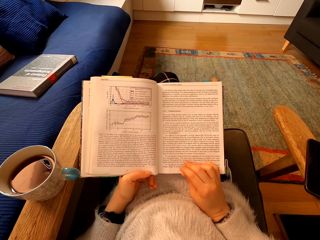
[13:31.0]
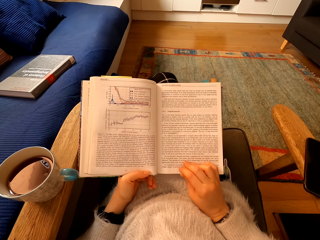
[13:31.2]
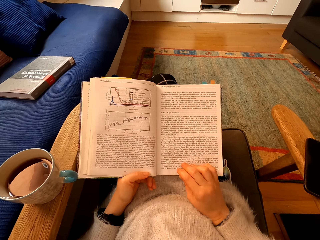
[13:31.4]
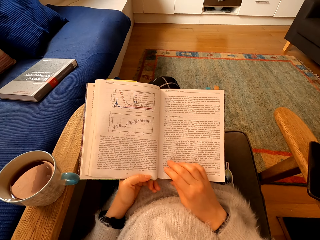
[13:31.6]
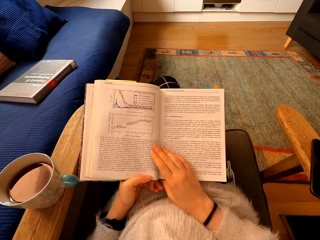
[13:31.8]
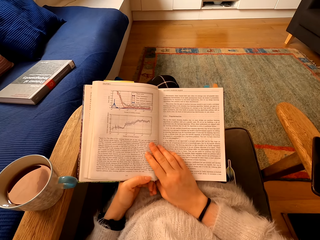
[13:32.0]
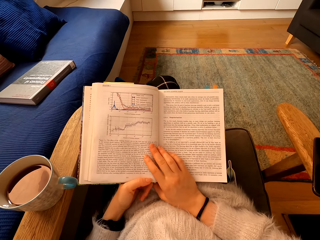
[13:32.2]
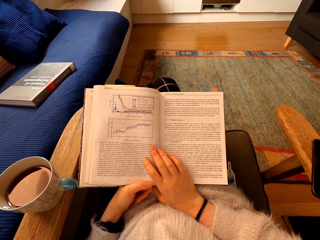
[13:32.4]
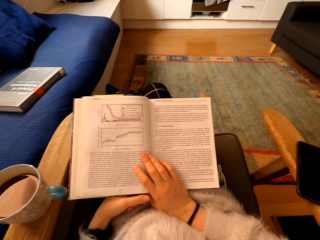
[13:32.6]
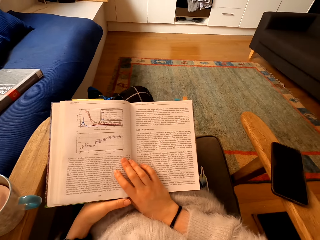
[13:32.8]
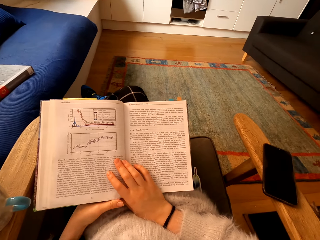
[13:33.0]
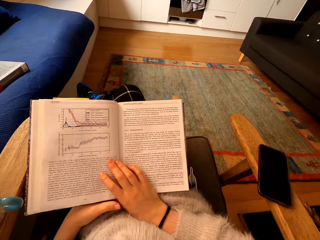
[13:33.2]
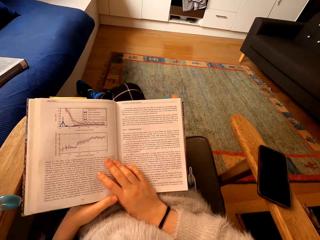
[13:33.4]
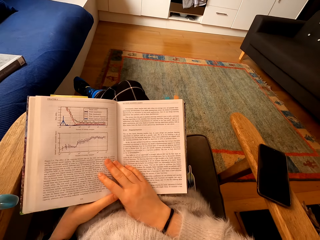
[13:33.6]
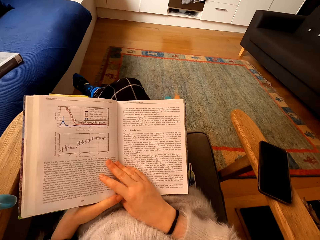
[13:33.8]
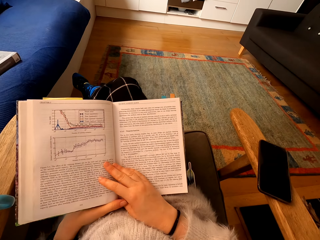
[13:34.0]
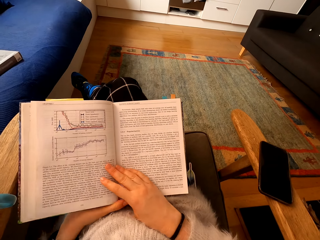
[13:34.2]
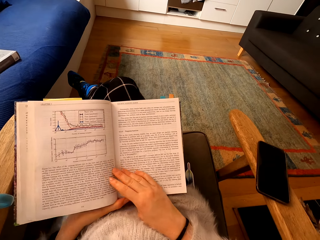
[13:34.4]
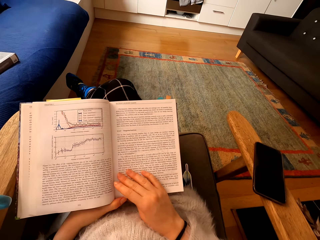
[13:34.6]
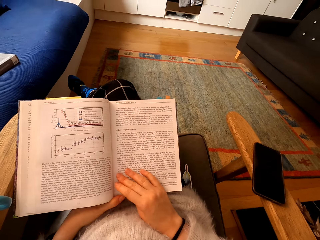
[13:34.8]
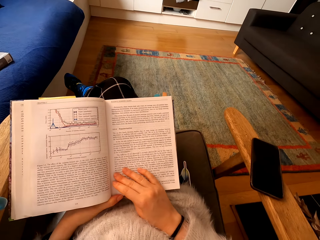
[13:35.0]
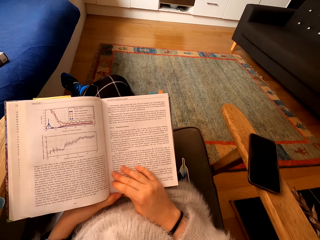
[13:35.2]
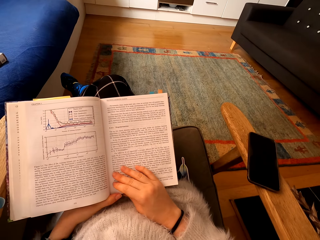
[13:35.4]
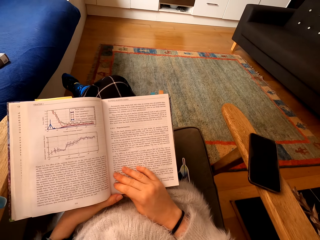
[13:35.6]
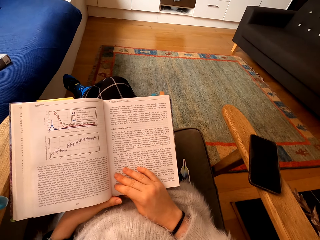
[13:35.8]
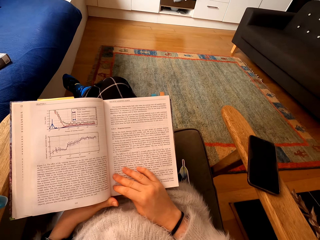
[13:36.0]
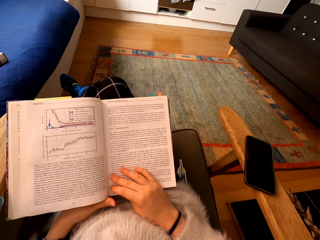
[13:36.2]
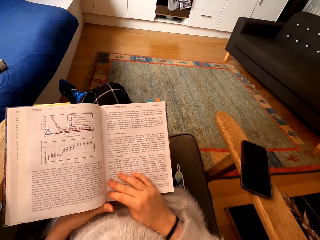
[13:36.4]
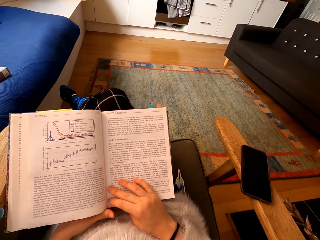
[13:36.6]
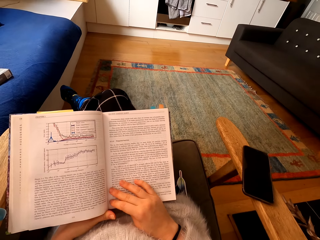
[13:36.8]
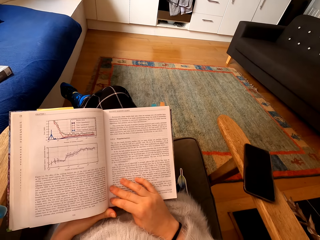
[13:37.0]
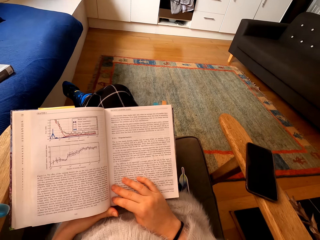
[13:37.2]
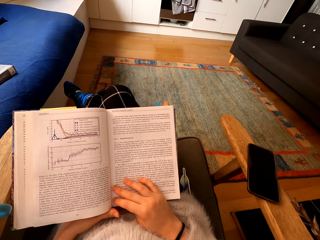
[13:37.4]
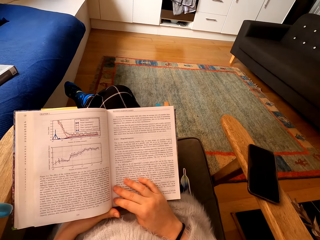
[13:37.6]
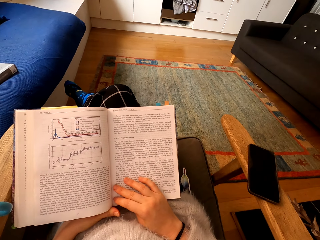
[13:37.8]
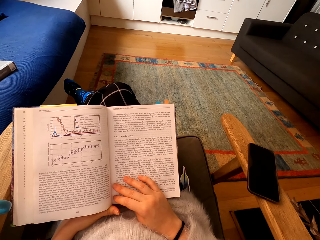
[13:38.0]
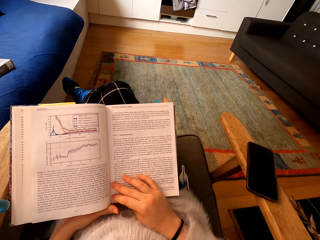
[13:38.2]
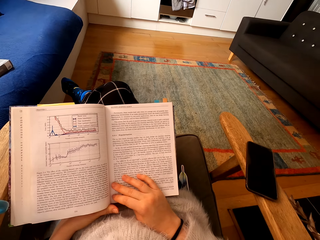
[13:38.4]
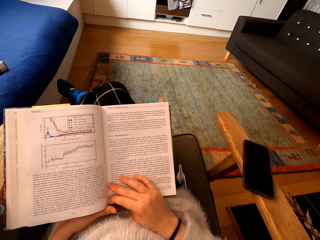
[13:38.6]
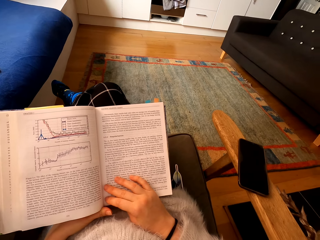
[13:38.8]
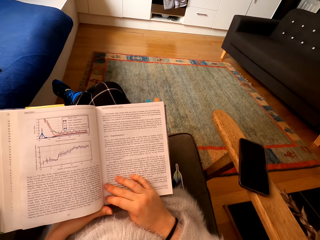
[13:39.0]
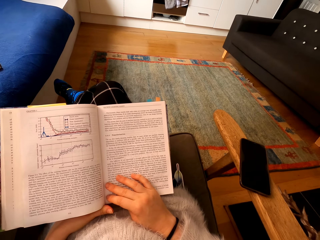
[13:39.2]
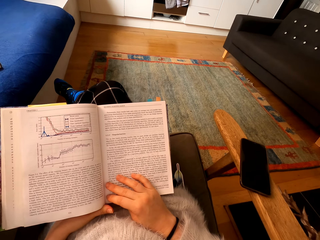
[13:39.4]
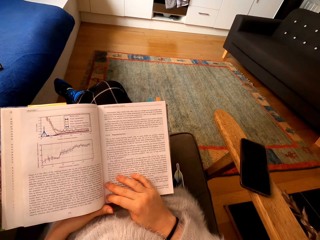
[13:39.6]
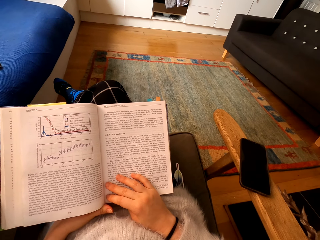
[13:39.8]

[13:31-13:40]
The camera wearer touches the book. They read the book.

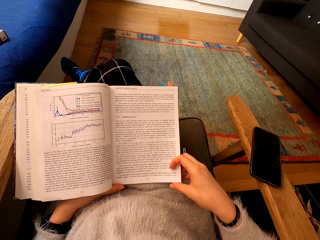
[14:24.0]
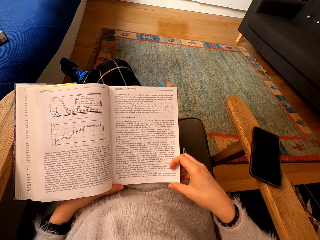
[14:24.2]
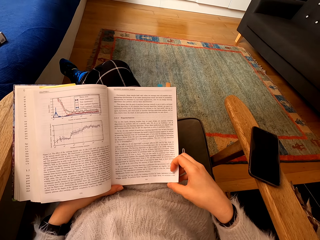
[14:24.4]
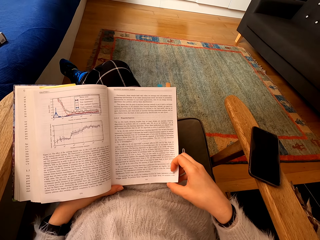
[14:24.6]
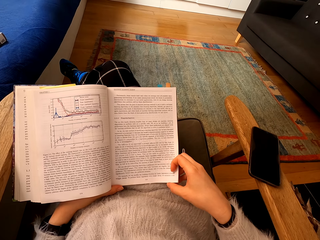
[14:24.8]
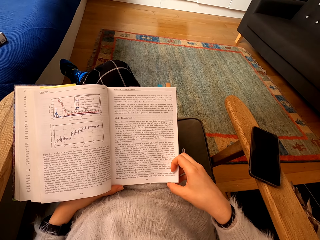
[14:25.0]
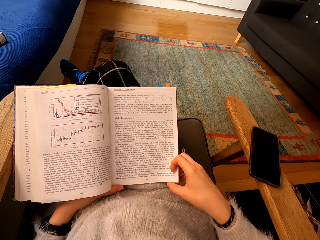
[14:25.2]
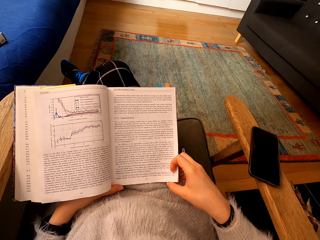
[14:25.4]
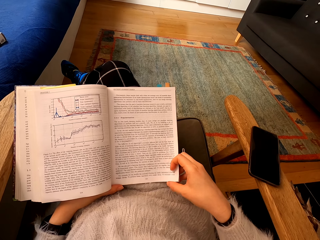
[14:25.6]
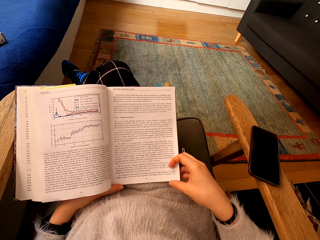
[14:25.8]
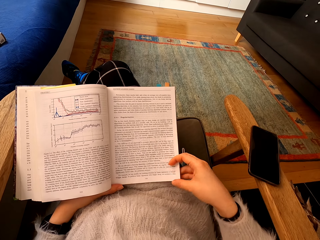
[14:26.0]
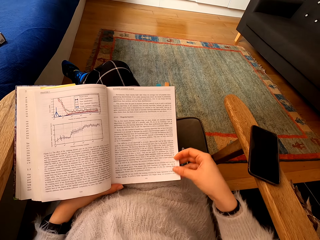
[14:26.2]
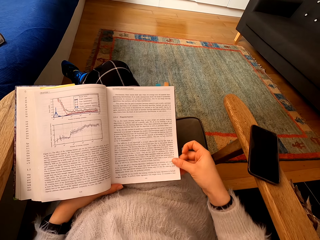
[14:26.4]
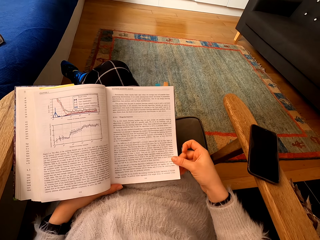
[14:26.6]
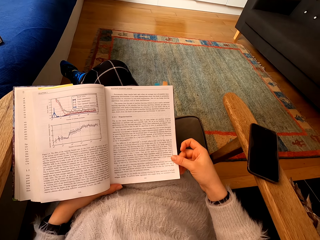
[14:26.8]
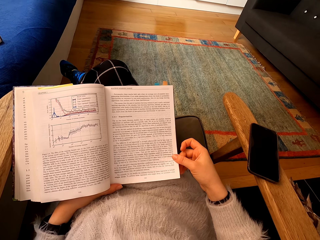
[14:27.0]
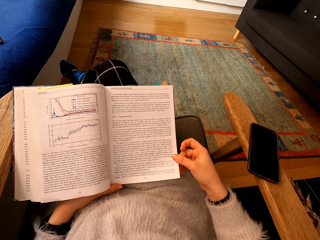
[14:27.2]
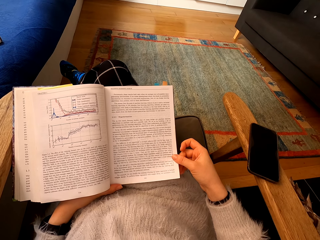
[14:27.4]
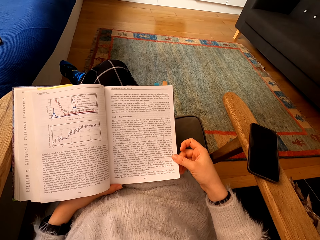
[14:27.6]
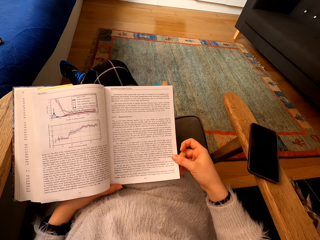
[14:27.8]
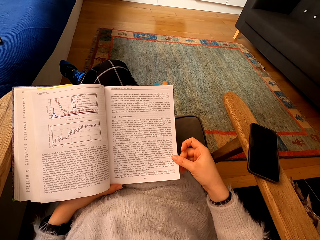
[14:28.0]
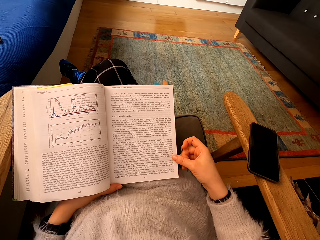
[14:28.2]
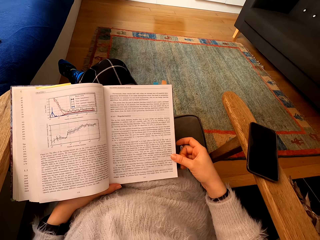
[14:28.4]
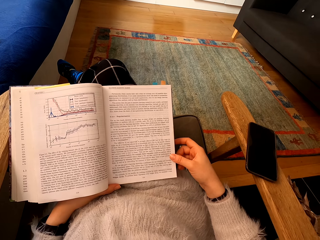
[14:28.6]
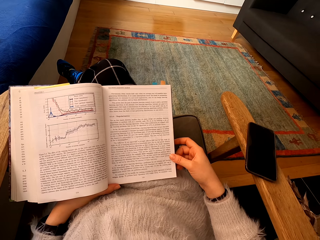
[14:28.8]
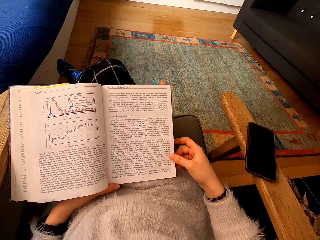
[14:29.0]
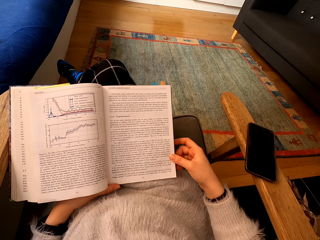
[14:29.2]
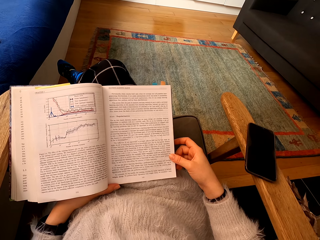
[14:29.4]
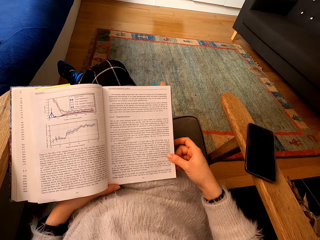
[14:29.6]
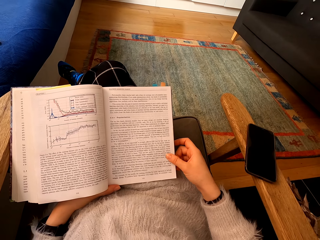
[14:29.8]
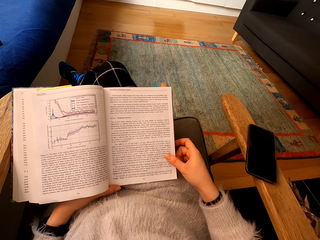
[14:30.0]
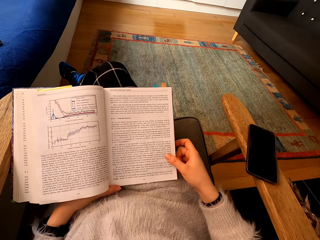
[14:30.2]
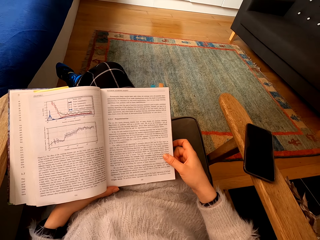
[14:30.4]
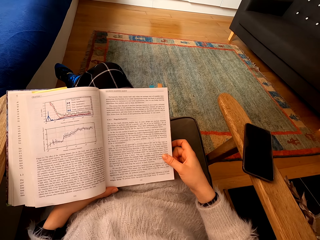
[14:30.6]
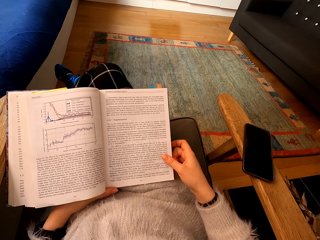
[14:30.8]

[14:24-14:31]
The camera wearer reads a book.

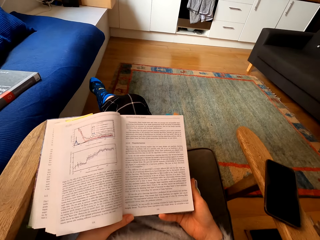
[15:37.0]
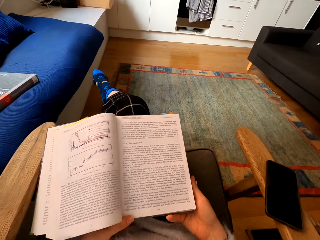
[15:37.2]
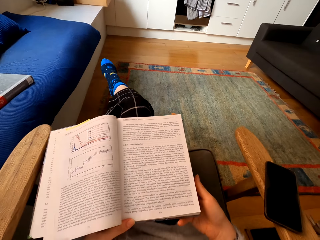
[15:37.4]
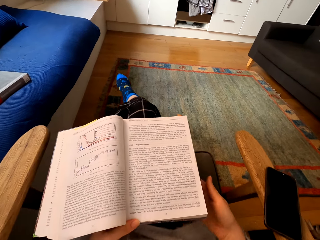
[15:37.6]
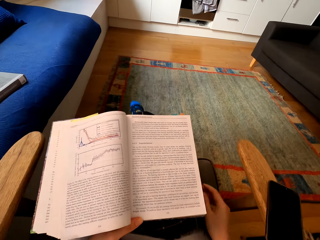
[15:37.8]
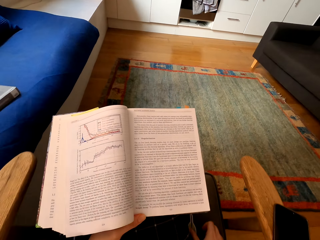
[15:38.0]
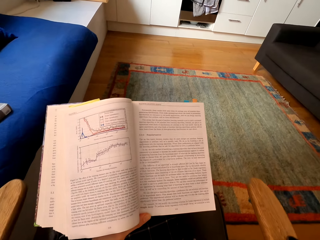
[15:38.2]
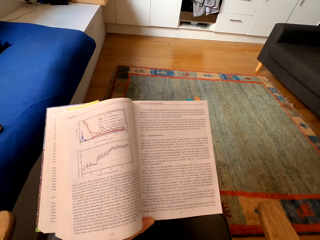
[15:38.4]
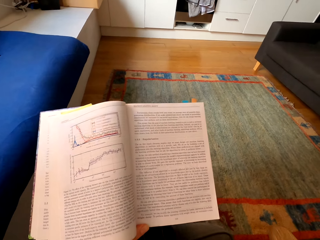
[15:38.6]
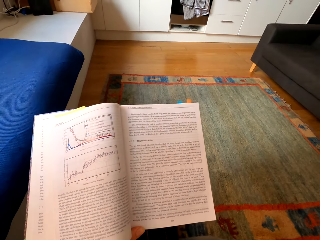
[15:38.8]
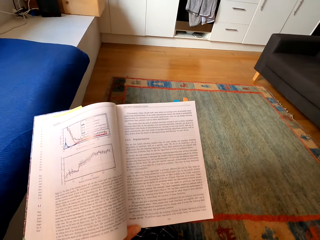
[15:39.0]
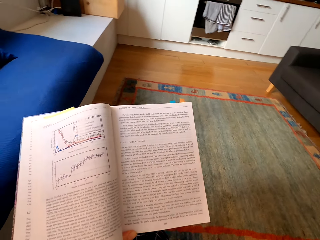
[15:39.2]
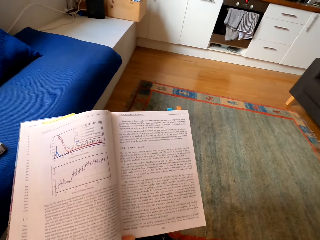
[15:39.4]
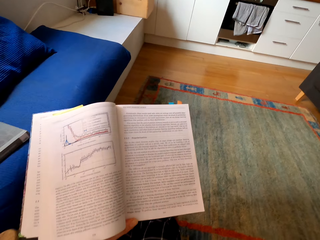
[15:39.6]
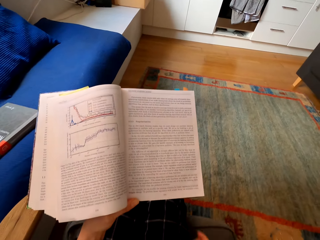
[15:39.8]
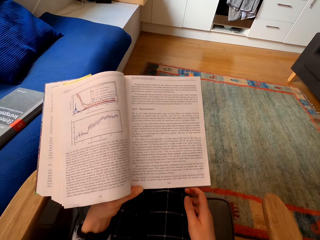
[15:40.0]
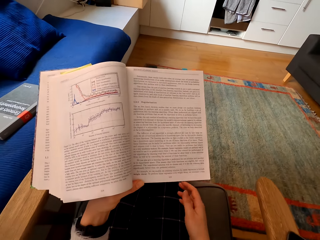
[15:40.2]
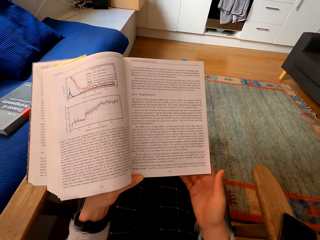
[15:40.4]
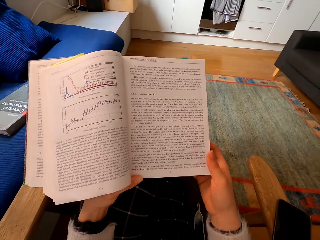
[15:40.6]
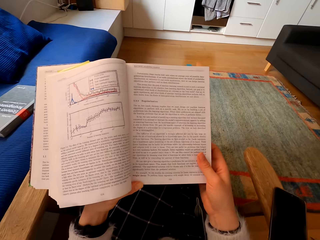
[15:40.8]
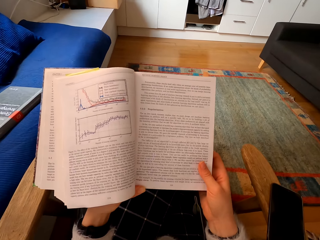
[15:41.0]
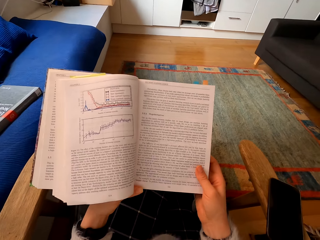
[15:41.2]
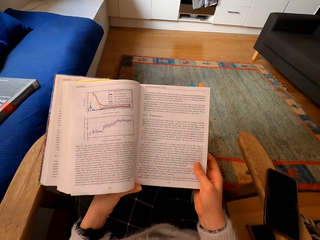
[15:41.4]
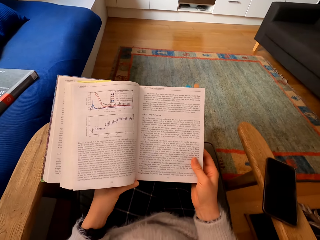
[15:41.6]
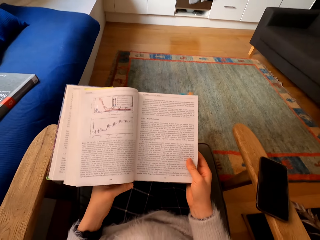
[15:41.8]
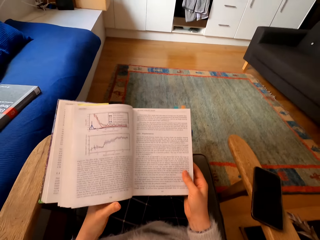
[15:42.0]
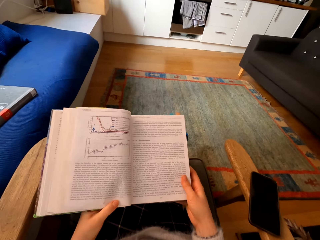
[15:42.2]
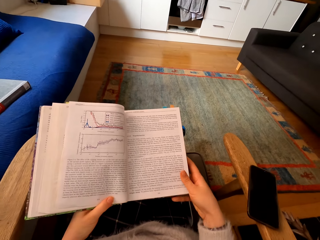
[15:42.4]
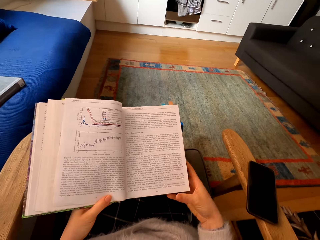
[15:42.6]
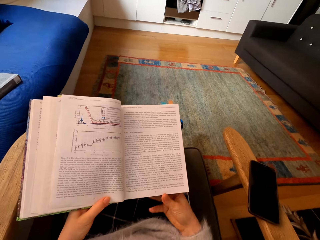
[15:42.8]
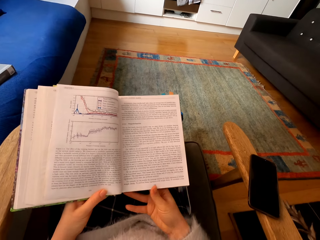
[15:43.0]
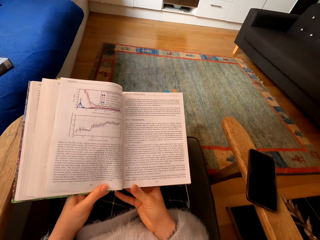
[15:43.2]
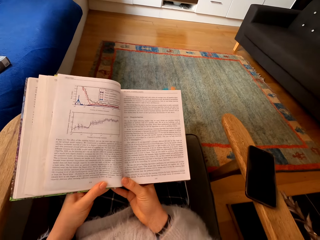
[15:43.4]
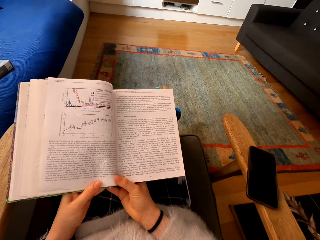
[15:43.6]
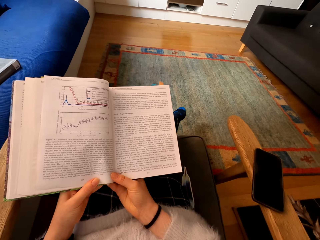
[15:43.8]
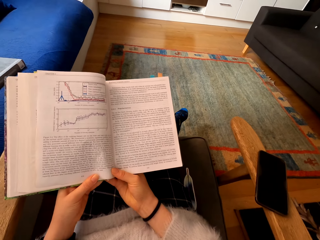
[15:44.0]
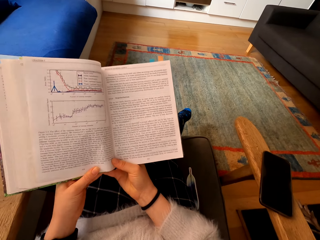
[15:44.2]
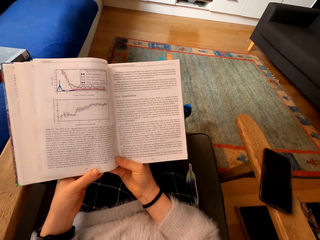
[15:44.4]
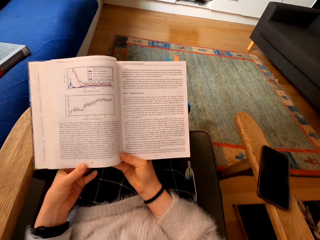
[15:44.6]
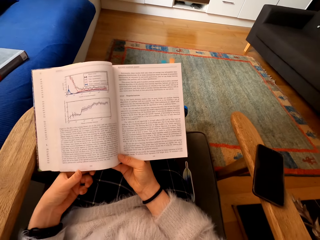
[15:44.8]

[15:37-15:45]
The camera wearer holds a book with both hands. They read the book.
